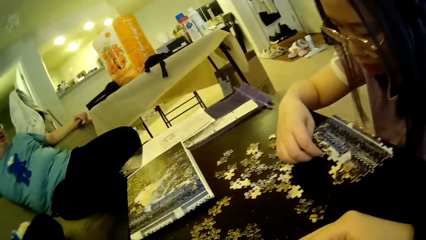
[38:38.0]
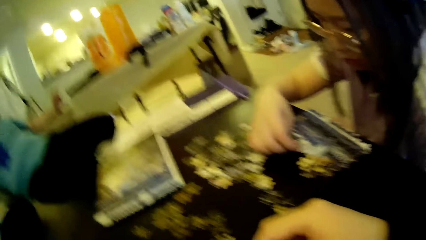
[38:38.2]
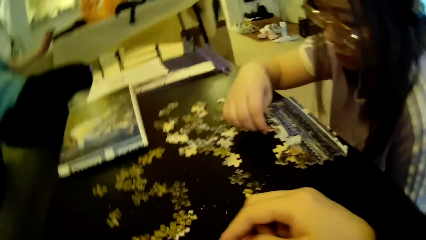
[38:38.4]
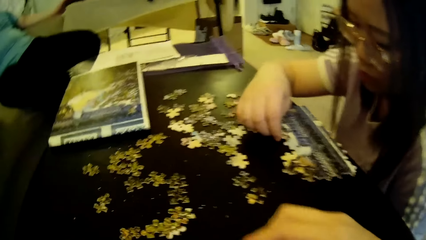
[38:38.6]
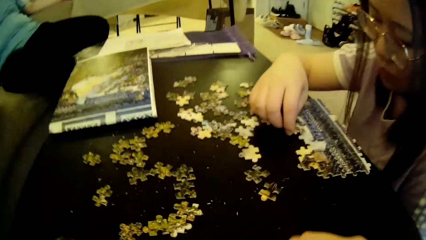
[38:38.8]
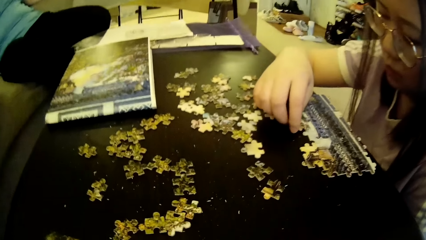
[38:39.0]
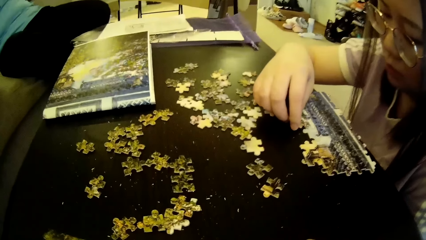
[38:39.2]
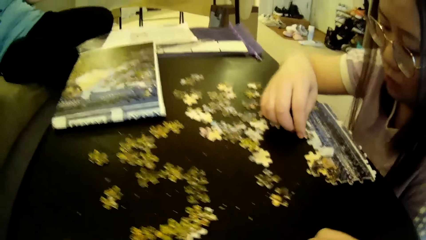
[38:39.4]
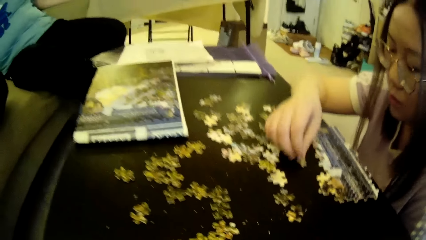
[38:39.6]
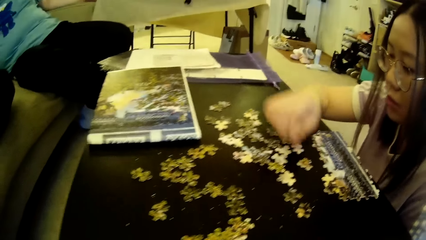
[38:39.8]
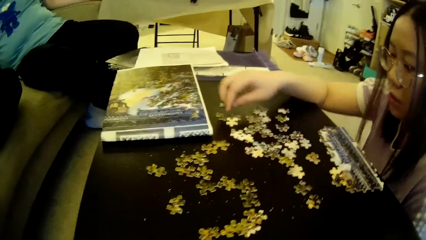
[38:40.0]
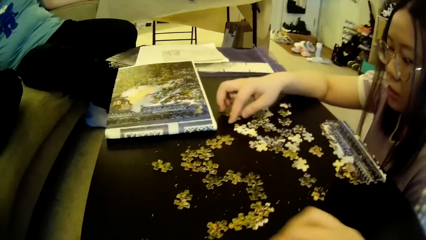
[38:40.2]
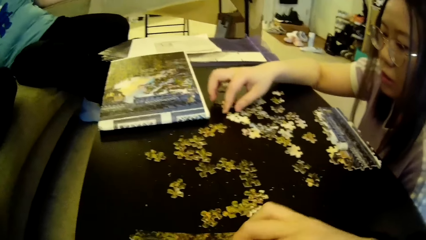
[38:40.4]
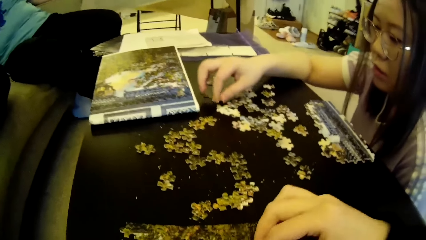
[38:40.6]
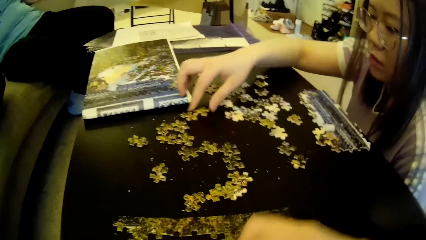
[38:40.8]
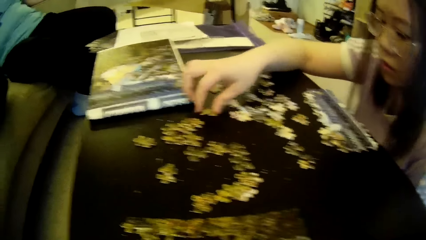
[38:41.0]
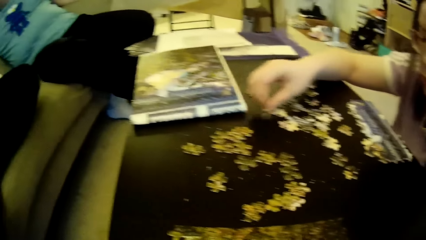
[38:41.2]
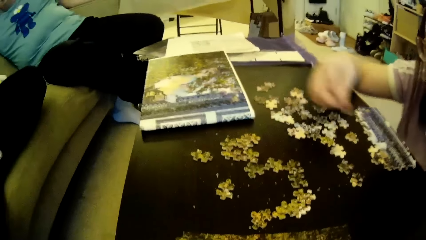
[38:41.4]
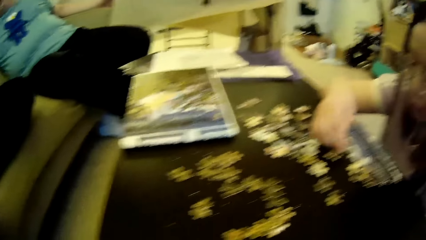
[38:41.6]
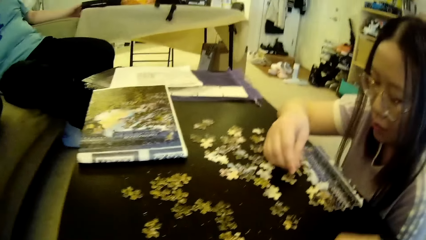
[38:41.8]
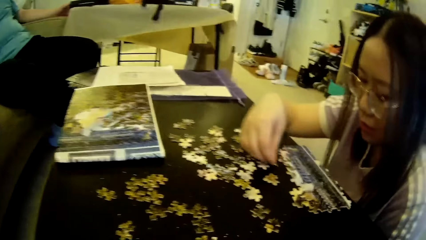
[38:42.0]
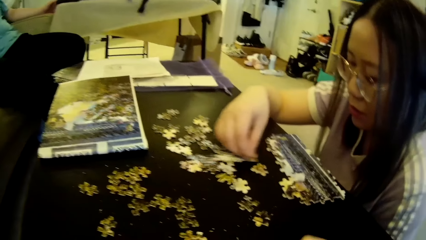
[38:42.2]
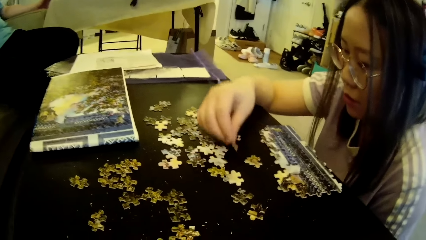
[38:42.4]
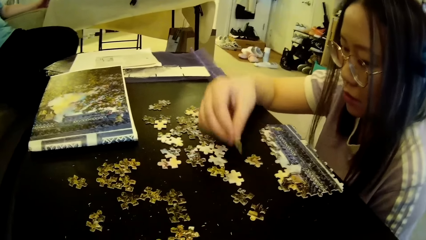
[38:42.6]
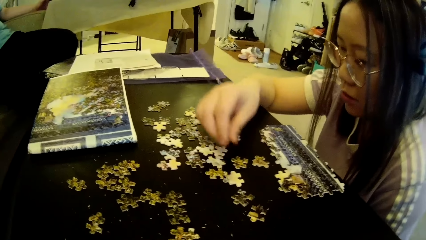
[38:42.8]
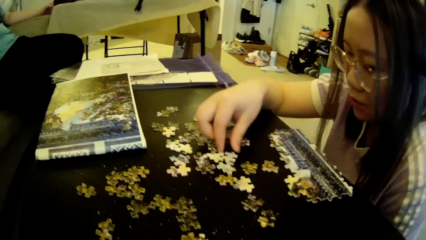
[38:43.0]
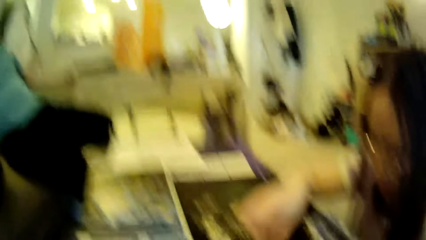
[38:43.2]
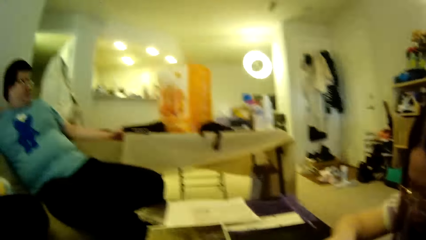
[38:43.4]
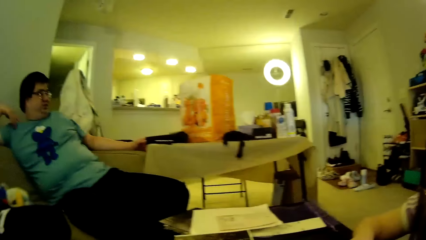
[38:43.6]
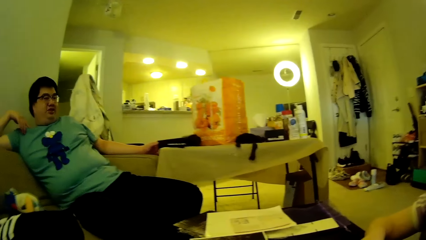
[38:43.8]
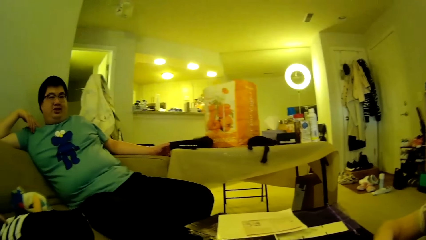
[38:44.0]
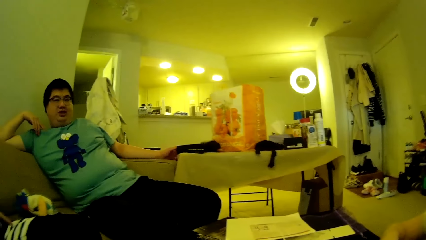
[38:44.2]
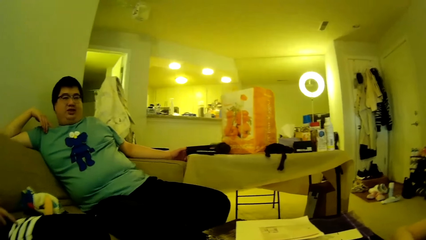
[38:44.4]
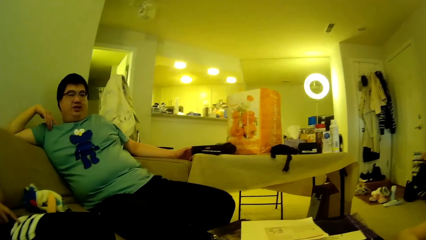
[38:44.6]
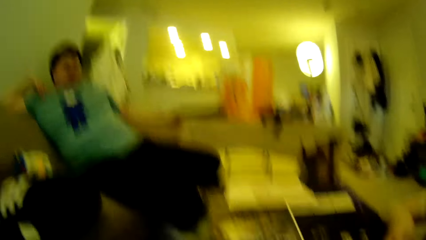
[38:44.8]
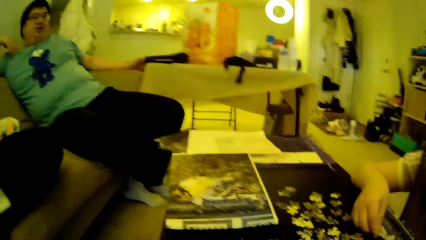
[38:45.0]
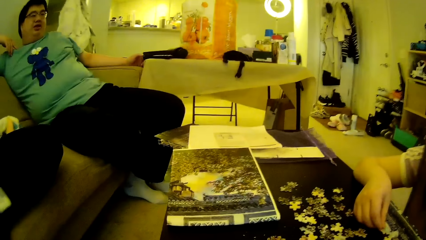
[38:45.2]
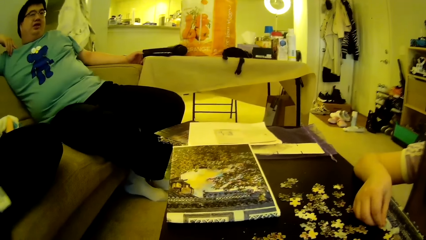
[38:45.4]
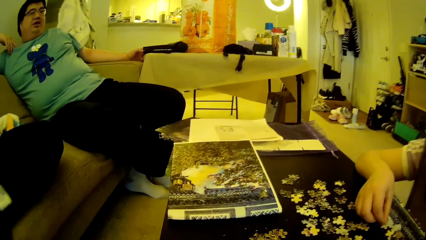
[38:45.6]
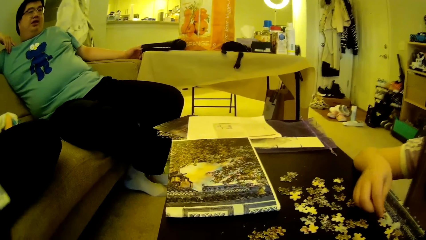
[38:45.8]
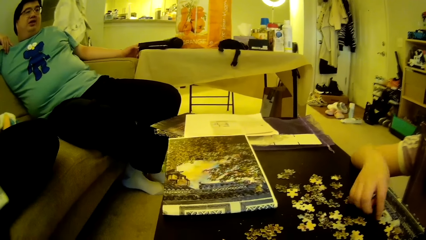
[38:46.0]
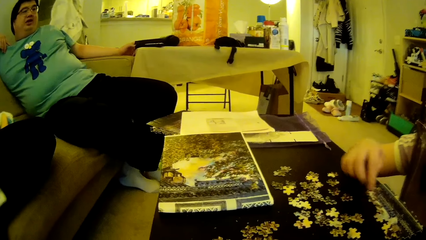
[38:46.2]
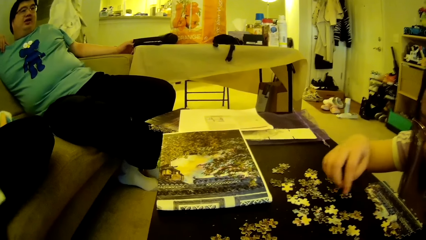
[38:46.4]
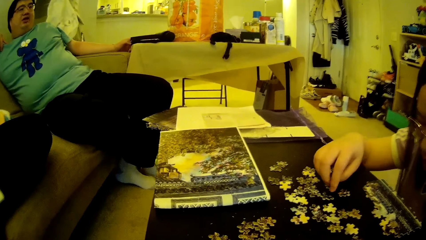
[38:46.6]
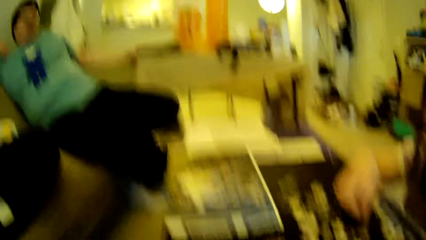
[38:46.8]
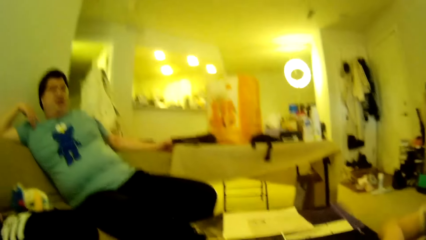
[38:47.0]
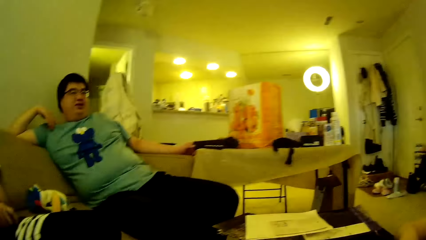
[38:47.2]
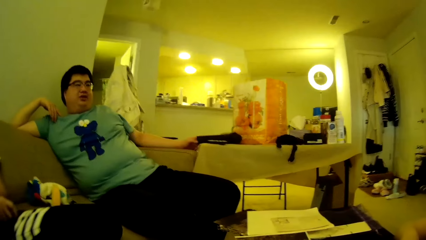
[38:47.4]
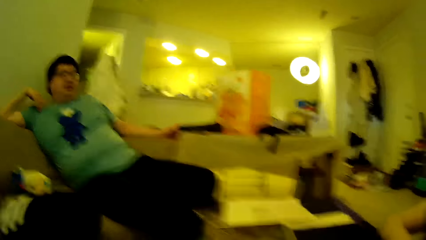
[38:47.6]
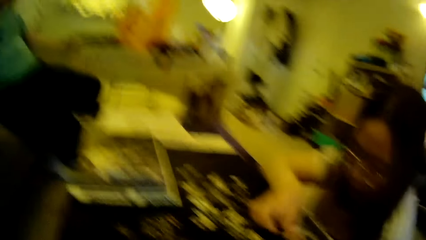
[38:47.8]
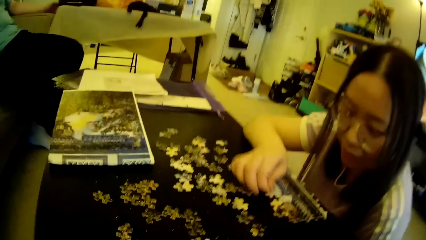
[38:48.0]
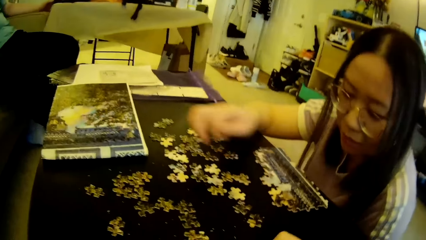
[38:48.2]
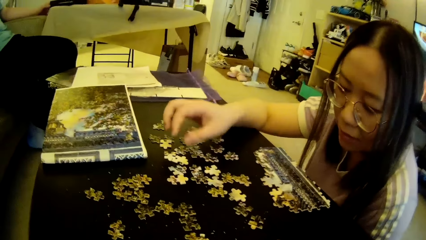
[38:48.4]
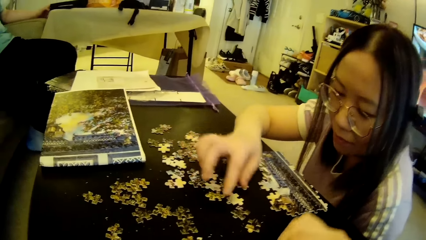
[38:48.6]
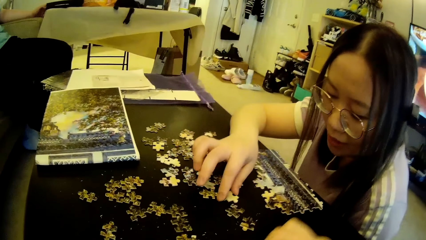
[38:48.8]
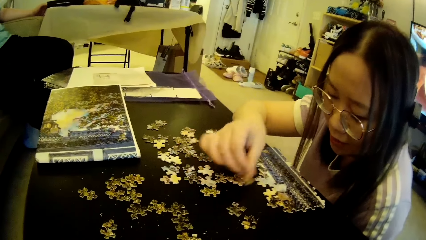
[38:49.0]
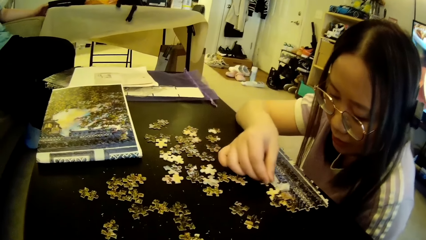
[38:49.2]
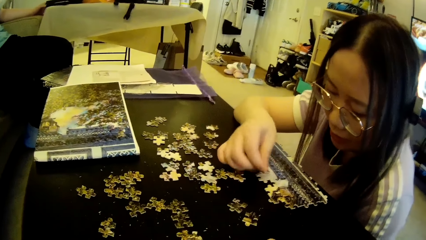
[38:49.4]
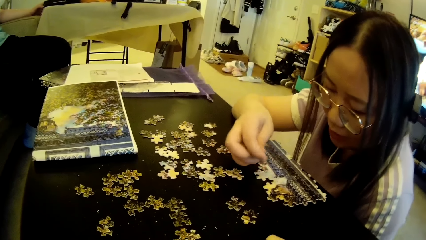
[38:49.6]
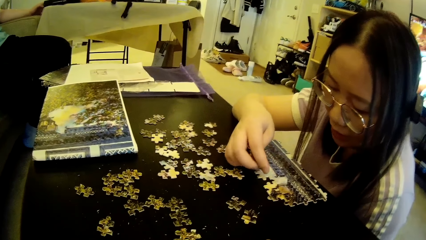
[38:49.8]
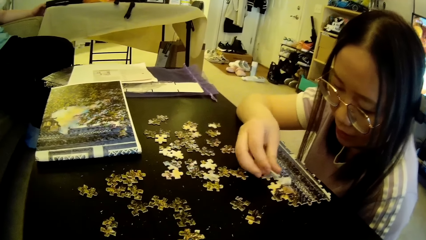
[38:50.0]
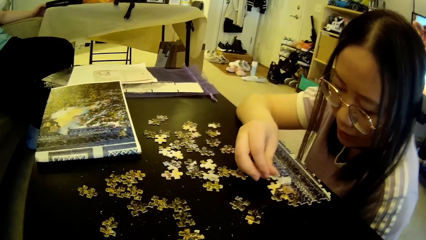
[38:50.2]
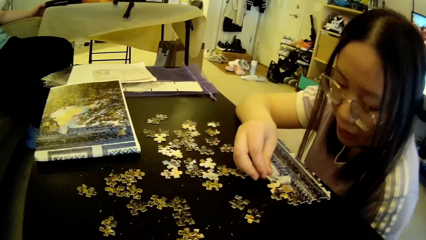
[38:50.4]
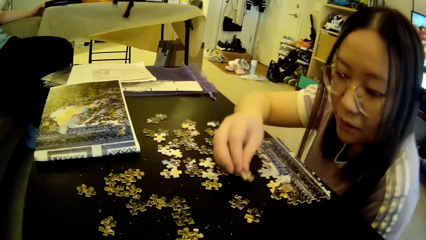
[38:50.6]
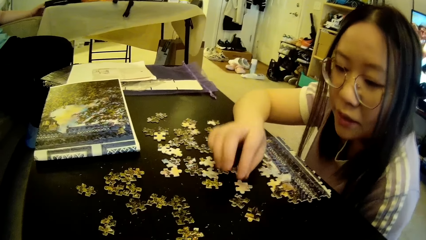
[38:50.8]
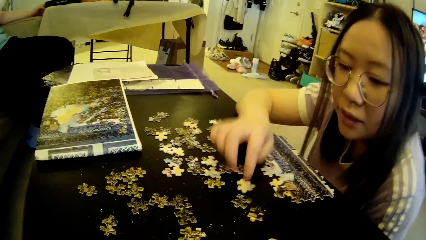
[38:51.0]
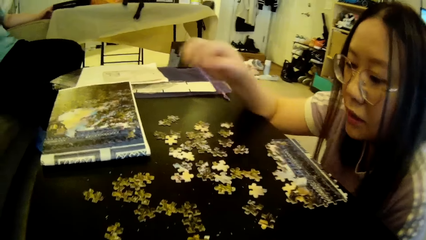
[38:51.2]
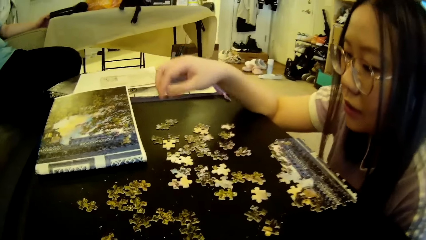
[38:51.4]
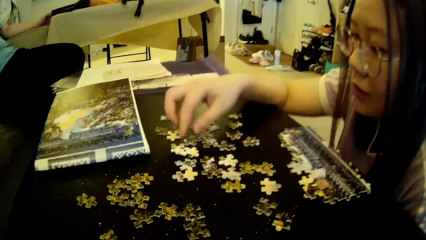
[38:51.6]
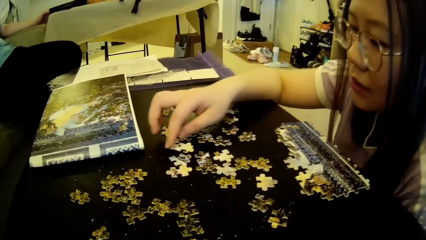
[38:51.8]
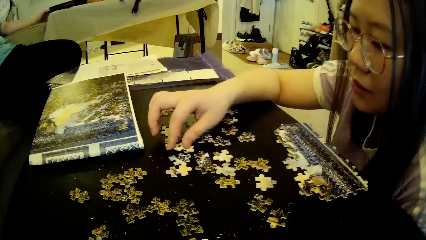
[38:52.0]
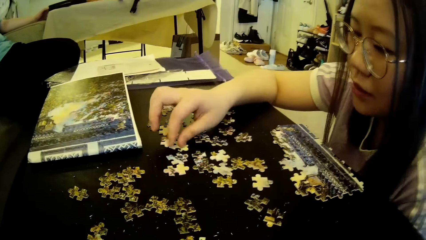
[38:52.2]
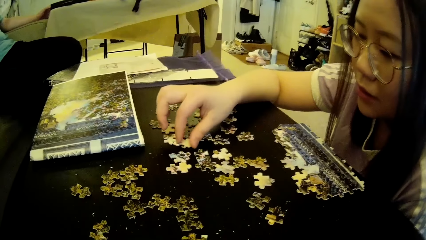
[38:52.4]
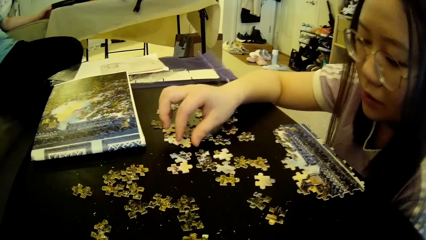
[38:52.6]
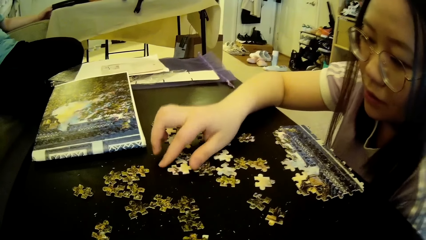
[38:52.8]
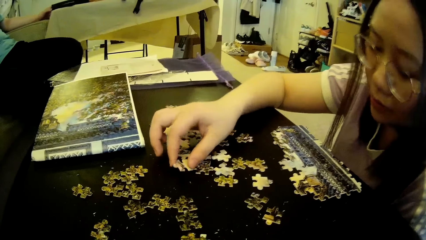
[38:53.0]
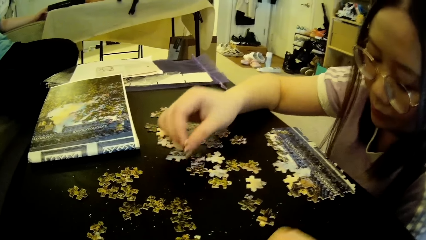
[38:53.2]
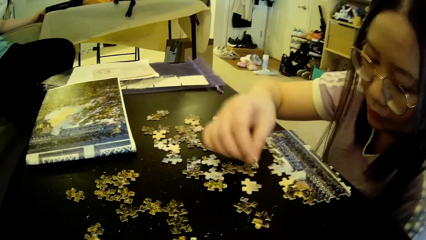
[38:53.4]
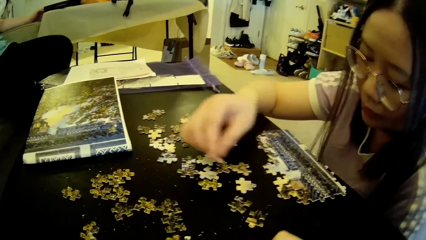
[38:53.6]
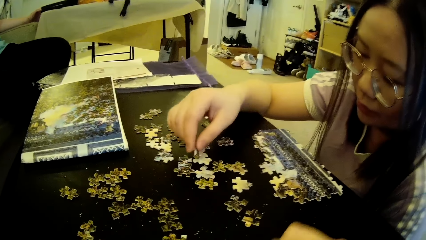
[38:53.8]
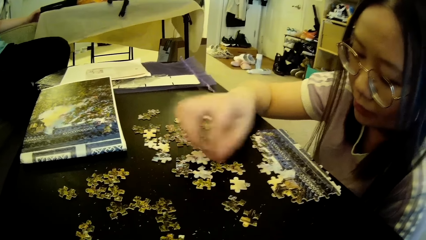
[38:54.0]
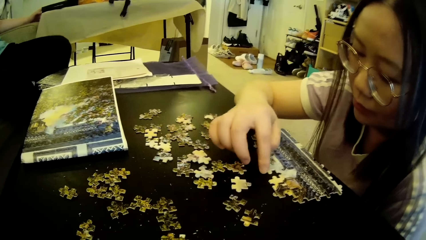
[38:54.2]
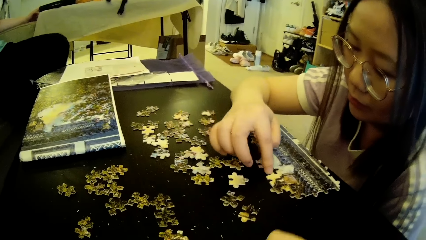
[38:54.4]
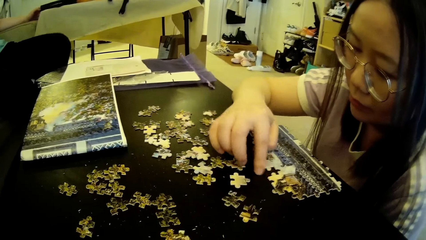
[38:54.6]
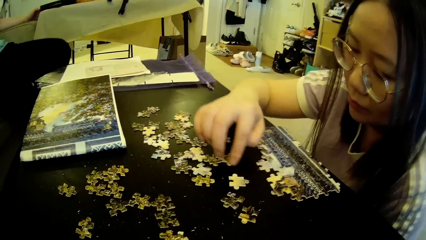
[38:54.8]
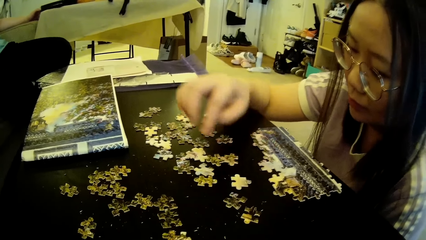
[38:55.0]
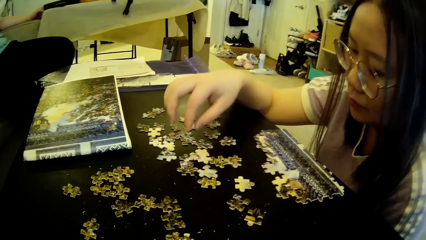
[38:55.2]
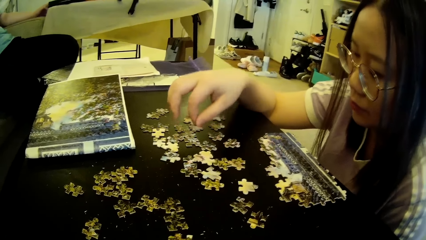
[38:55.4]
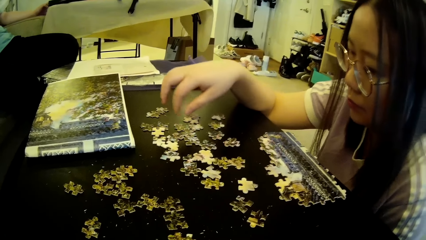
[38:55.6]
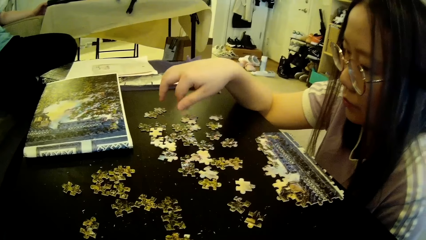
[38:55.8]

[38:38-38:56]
The camera wearer moves the hand. A lady moves the model piece, picks up the model piece, moves the hand and moves the model pieces. The camera wearer looks around. The lady moves the model pieces. The camera wearer looks around. The lady moves the hand, picks up the model piece and puts the model piece on the table. The lady picks up the model piece, puts the model piece on the table and moves the model piece.
